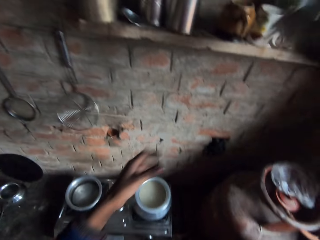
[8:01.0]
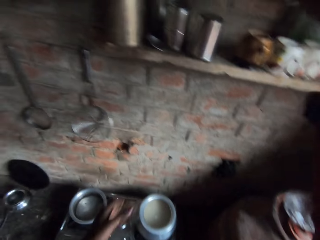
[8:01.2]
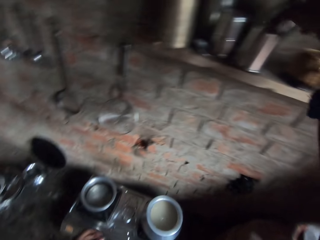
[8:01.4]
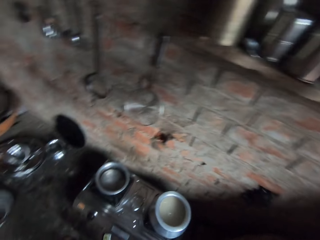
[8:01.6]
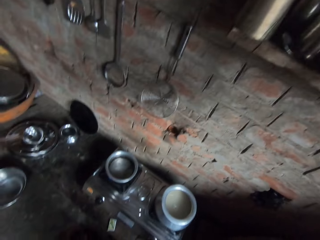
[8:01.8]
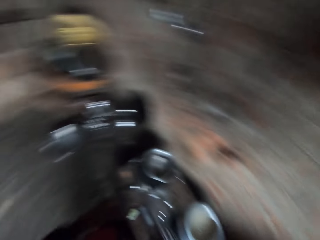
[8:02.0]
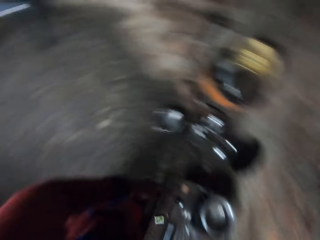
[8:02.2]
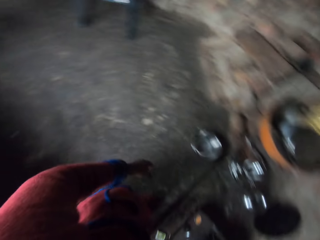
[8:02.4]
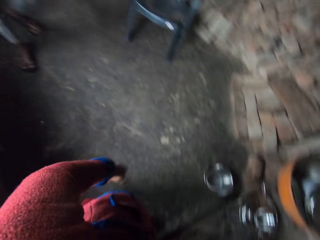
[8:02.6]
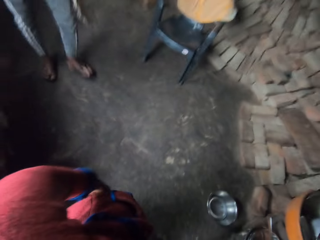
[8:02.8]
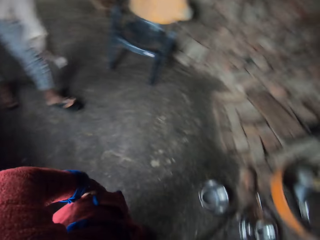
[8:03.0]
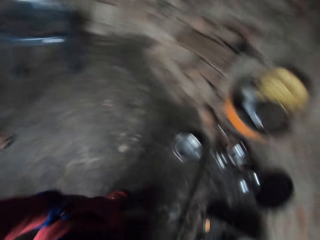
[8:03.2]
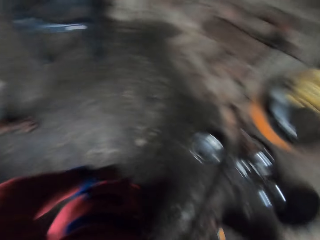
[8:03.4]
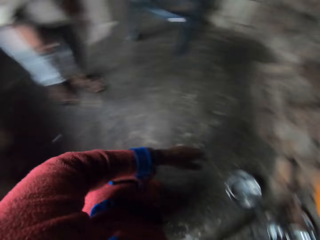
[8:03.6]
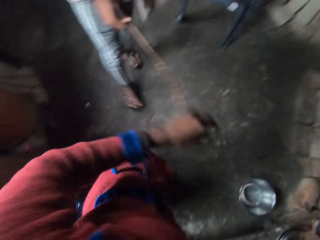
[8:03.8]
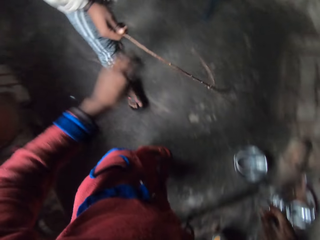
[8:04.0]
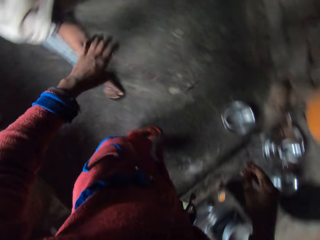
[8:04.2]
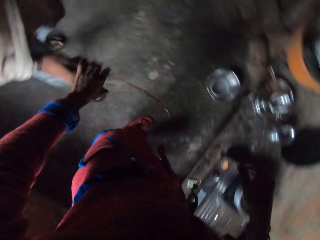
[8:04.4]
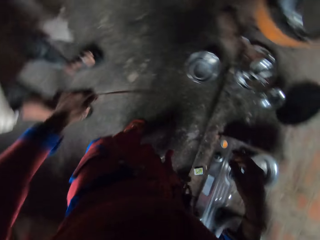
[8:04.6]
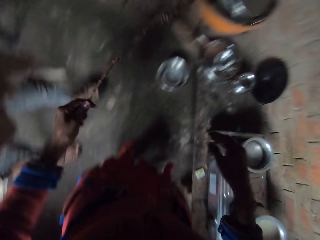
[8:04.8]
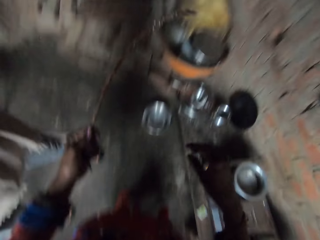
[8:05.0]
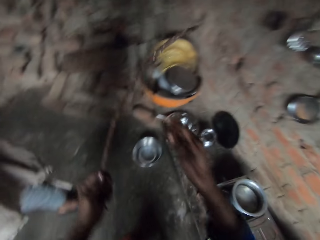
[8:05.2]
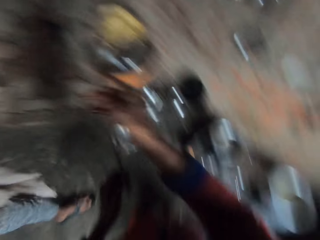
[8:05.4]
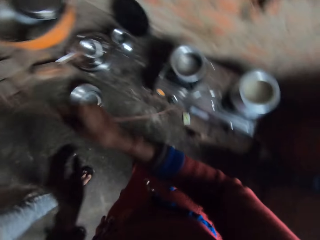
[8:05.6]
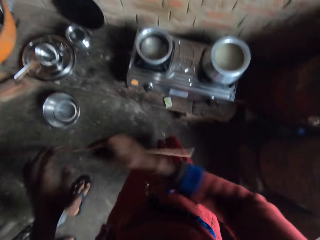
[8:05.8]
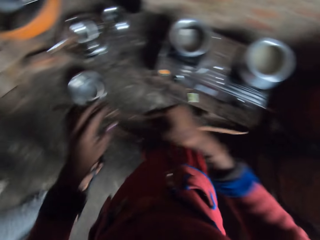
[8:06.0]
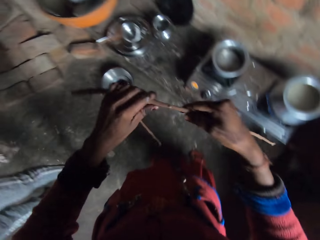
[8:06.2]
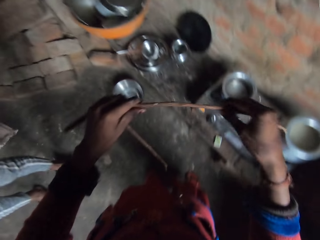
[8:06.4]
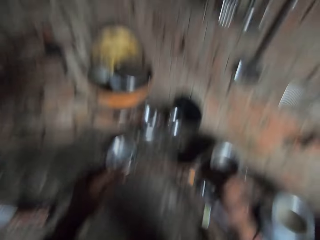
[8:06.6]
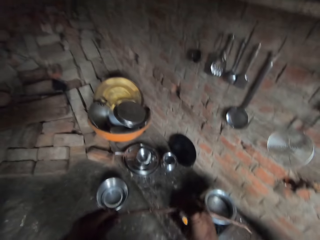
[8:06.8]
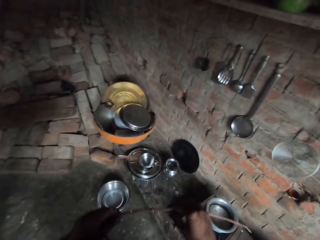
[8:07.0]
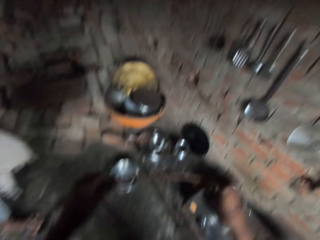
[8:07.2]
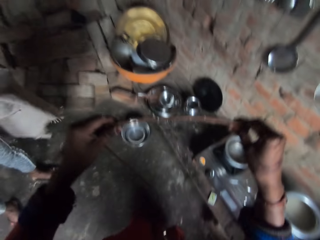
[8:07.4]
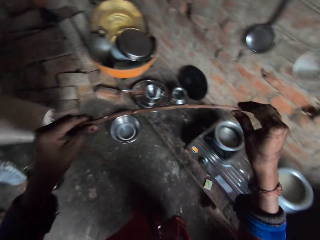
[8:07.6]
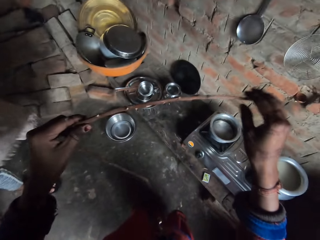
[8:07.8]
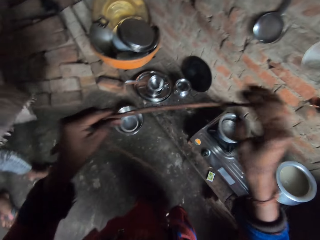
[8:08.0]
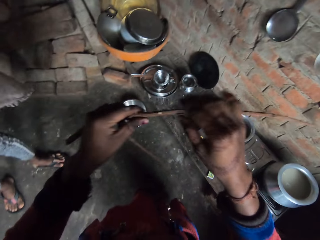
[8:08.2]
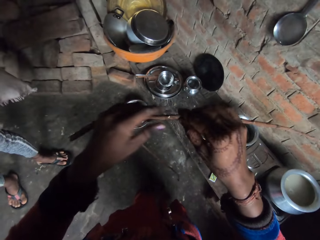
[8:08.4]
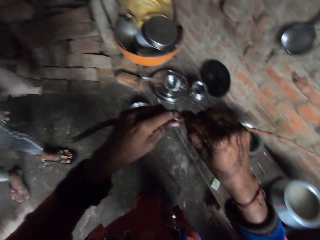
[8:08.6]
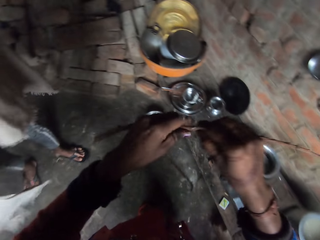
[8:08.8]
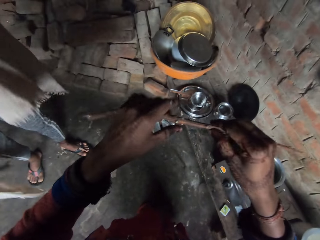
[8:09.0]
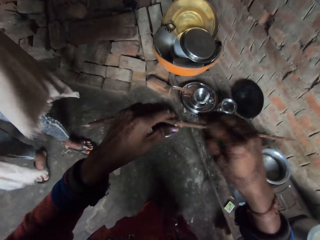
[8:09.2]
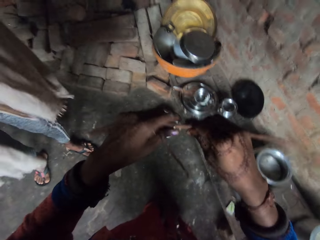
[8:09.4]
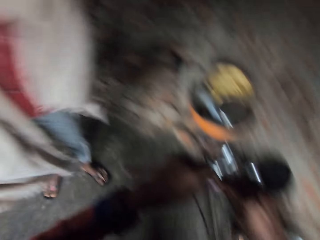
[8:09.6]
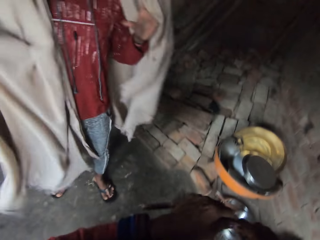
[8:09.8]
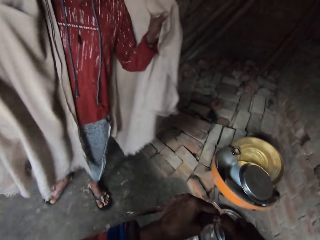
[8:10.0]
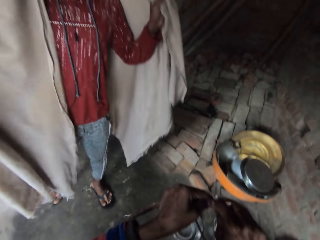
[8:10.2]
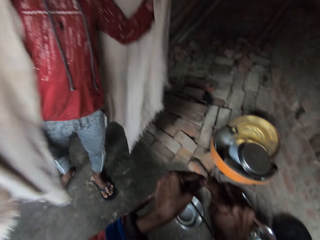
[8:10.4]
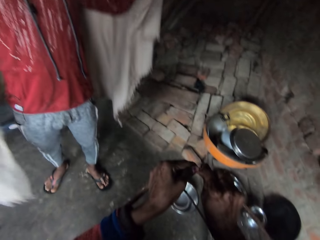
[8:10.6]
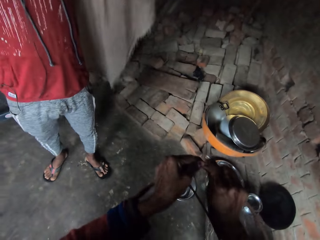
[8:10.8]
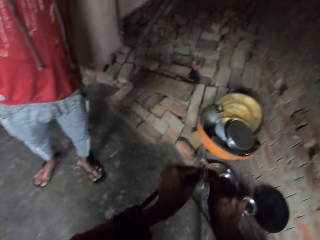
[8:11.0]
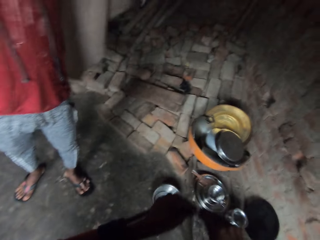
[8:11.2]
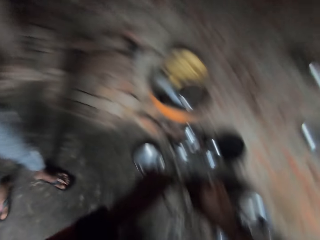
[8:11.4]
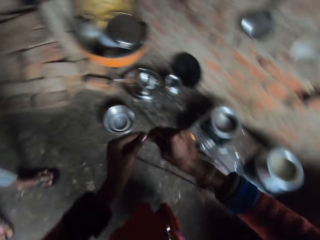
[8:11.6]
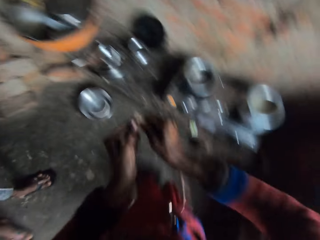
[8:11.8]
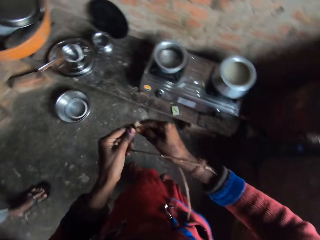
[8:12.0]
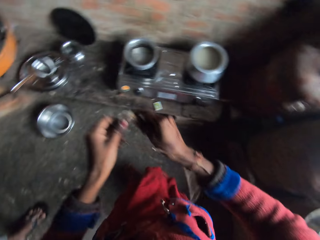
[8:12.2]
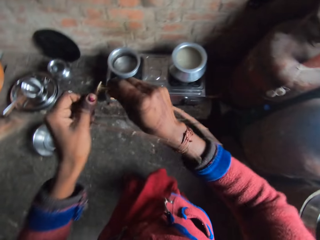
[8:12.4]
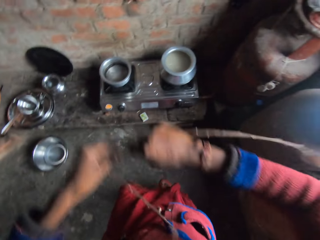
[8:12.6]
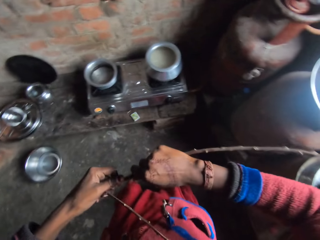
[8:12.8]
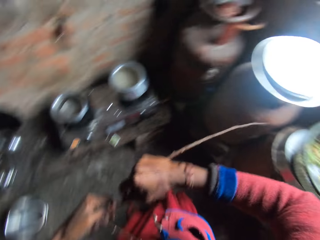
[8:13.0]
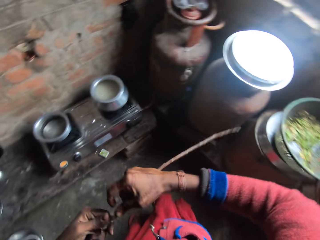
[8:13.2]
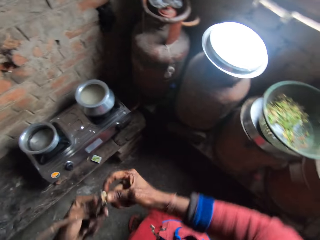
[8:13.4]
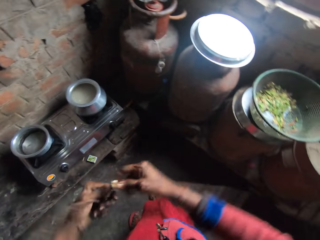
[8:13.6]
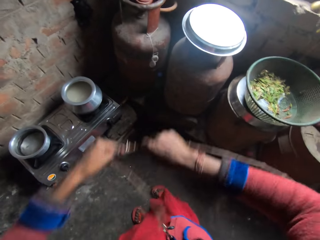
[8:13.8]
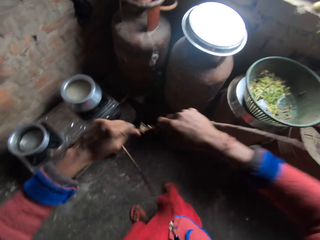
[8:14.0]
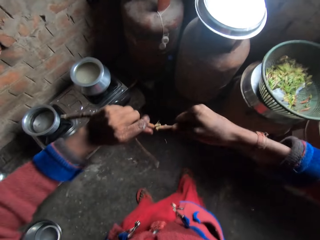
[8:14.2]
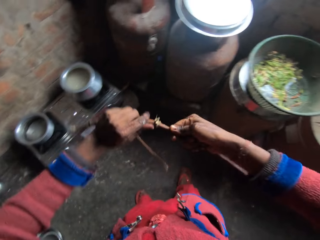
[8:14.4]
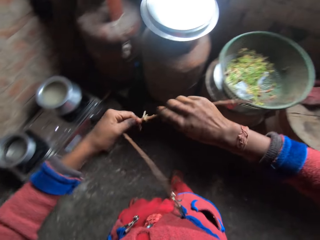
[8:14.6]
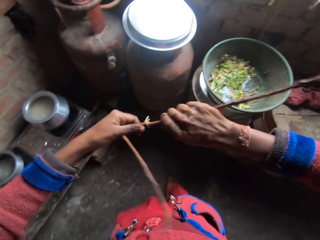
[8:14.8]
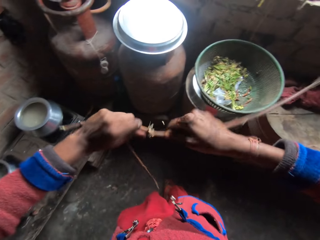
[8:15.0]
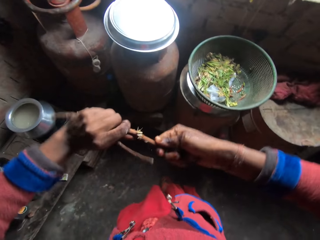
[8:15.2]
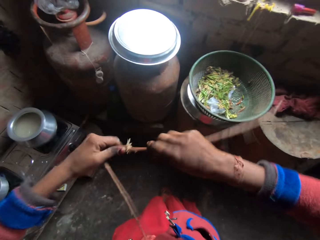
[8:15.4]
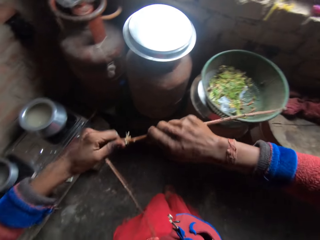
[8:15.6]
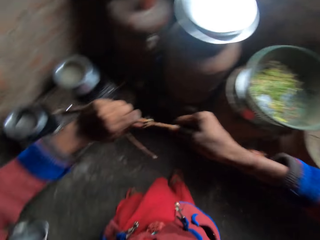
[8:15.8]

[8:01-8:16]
The camera wearer places the second cup in the shelf. A man gives a stick to the camera wearer. The camera wearer collects the stick with the man. They break the stick. They break the stick.

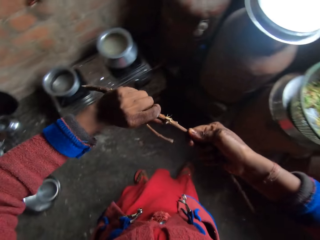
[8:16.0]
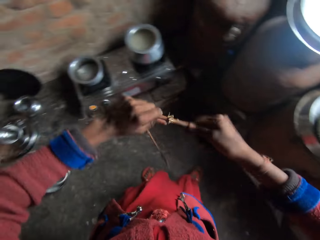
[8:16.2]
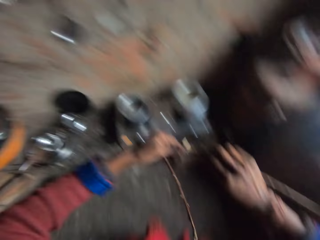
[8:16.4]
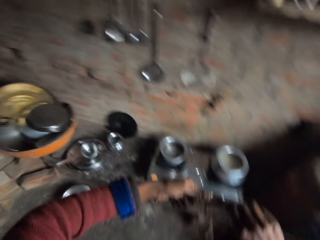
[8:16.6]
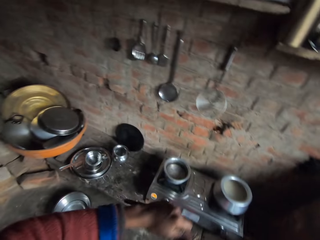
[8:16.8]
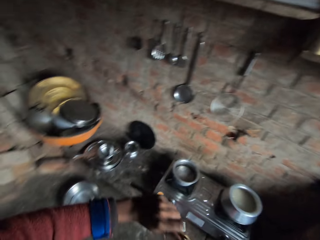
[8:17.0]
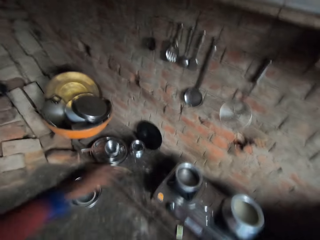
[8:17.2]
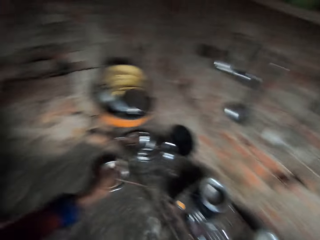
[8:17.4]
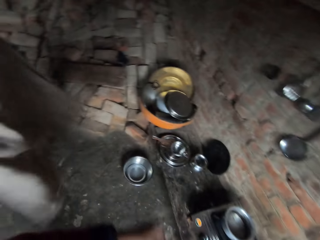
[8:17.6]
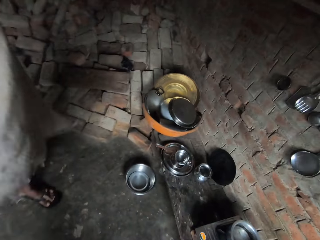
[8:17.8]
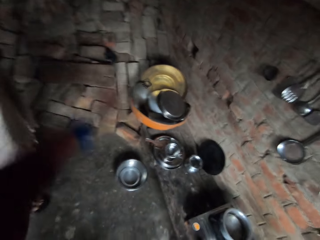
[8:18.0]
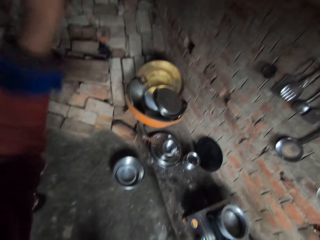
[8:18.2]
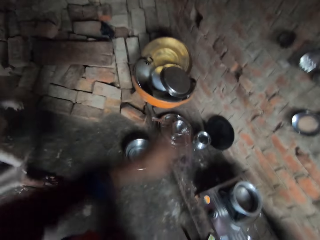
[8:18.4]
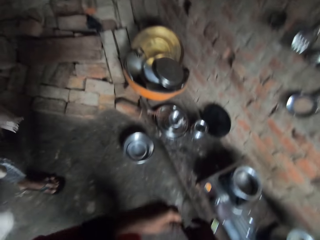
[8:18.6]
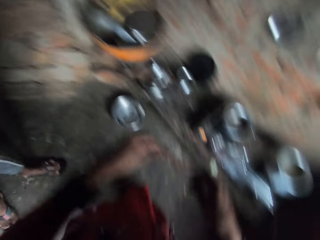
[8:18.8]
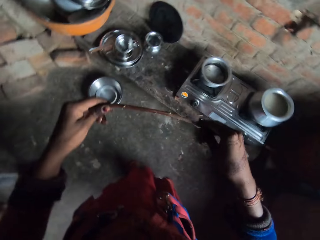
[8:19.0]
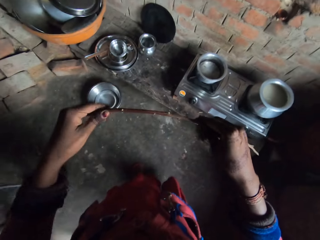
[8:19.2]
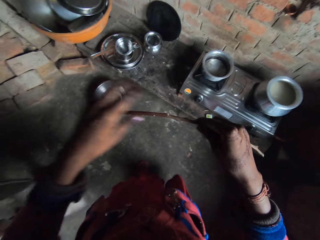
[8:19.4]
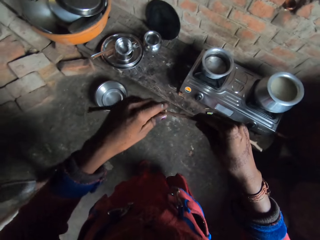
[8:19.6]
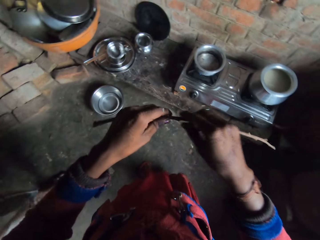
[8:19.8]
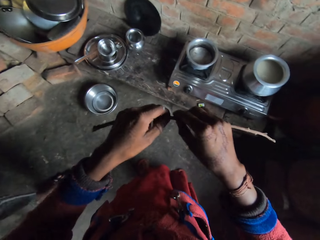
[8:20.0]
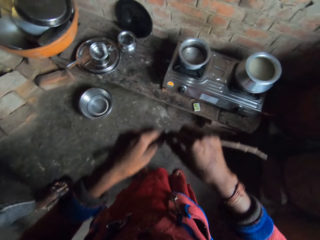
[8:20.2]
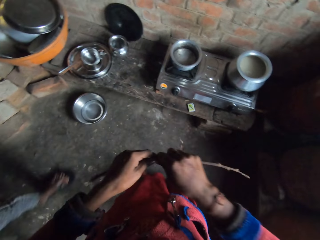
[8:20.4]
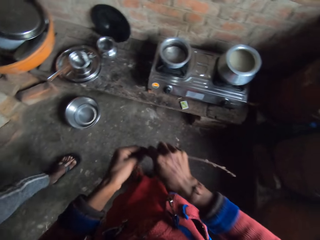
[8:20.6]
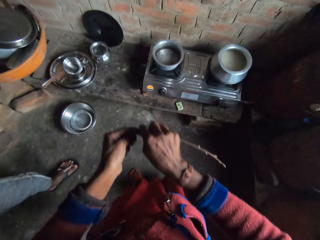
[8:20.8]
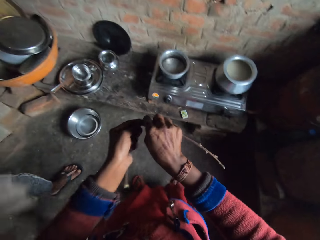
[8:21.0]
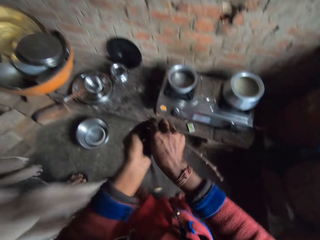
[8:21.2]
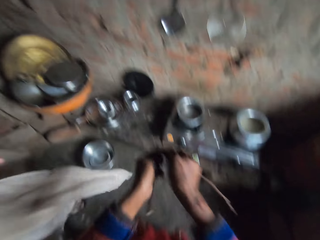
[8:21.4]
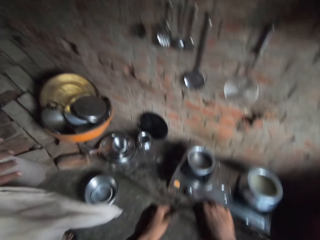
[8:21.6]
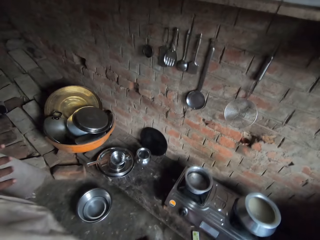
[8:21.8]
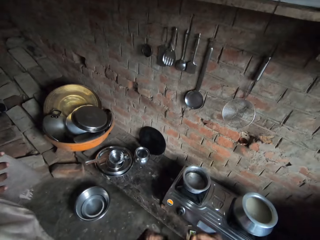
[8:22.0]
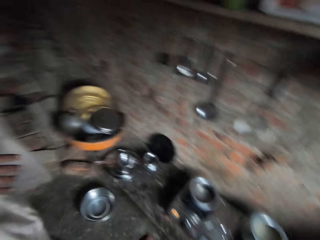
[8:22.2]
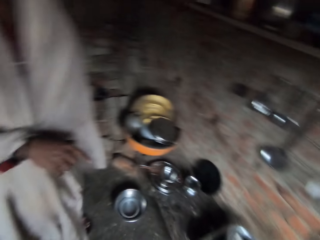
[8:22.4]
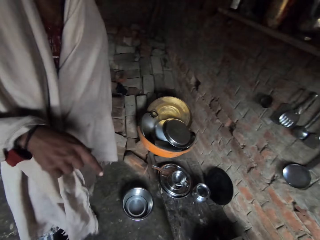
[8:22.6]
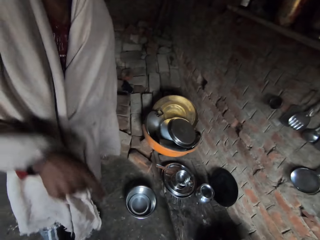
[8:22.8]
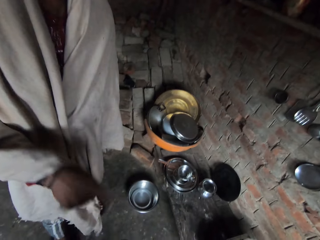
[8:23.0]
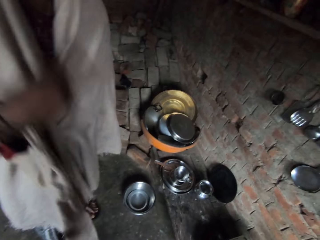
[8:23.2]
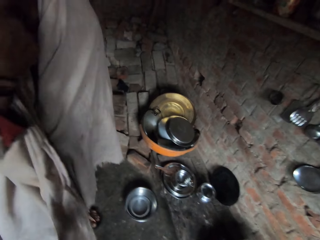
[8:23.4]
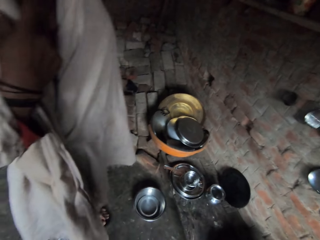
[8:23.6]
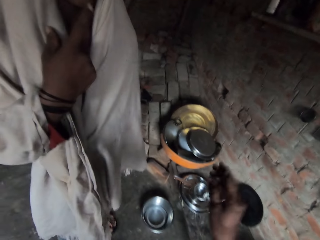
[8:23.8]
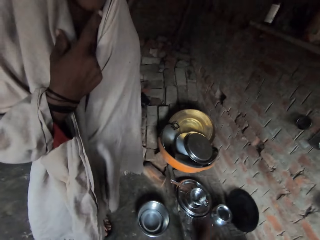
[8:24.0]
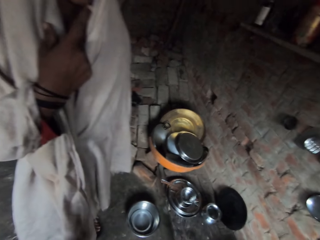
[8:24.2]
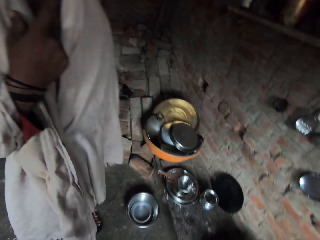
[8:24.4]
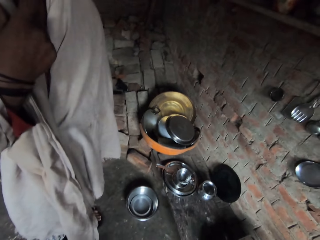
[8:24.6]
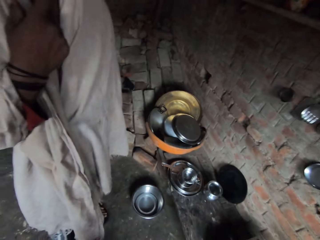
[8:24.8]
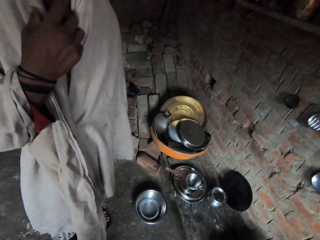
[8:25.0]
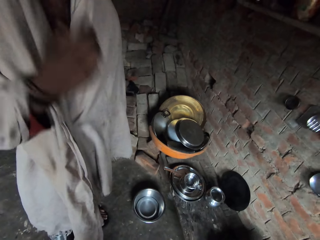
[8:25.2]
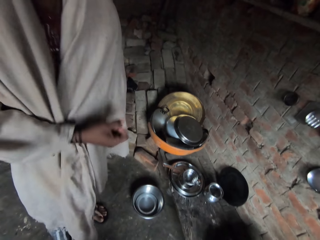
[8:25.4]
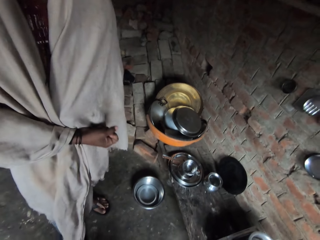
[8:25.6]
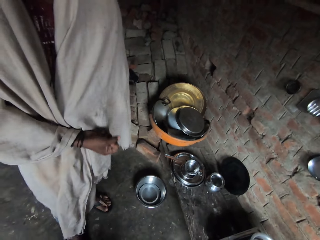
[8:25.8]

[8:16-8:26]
The camera wearer interacts with a man. They break the stick. The man moves his hands.
